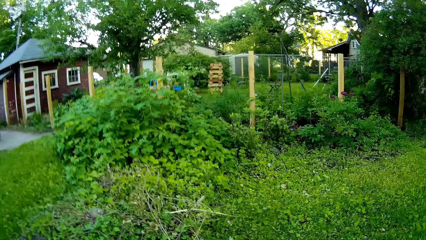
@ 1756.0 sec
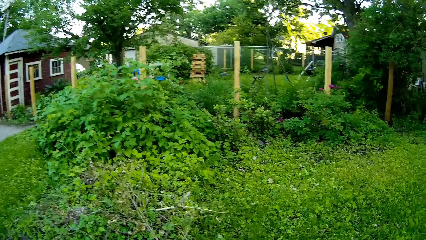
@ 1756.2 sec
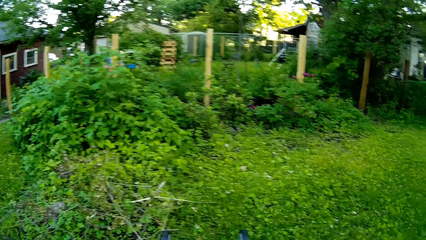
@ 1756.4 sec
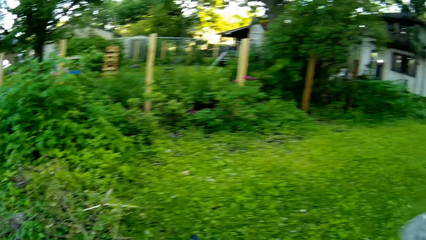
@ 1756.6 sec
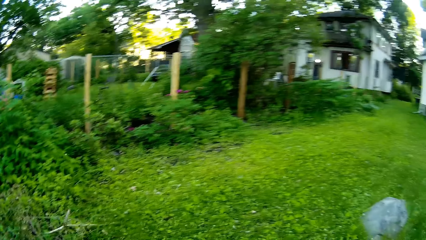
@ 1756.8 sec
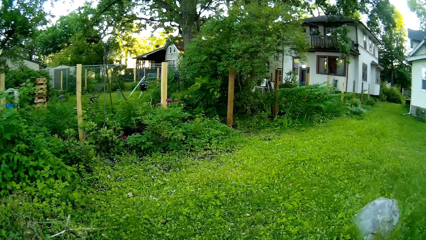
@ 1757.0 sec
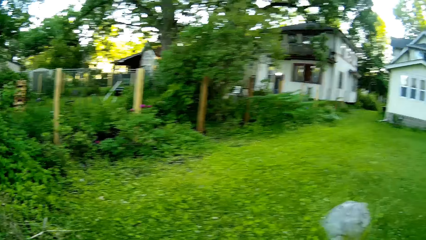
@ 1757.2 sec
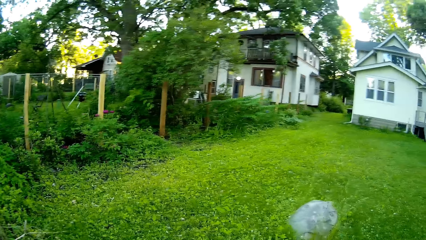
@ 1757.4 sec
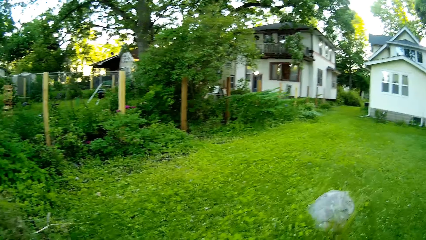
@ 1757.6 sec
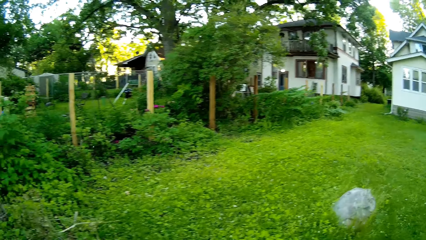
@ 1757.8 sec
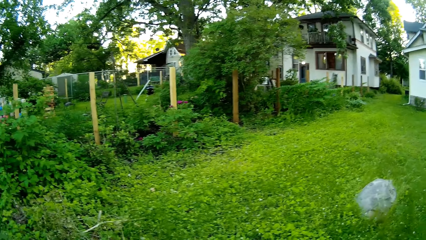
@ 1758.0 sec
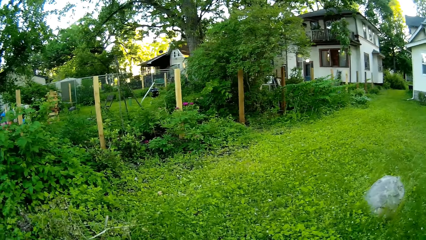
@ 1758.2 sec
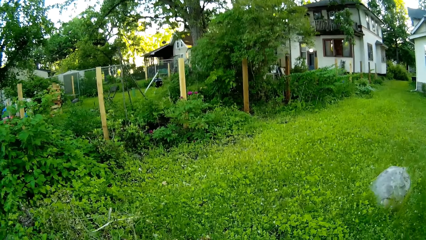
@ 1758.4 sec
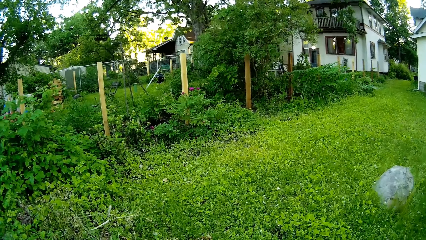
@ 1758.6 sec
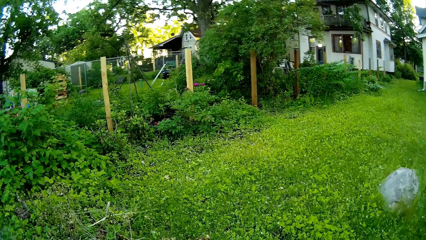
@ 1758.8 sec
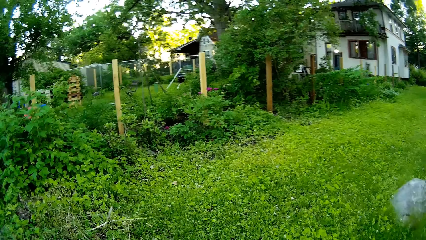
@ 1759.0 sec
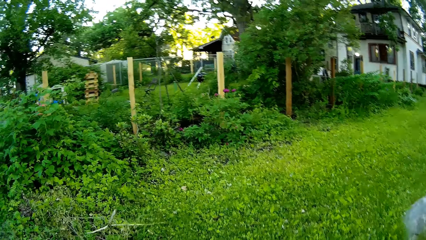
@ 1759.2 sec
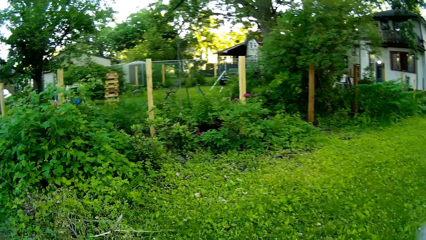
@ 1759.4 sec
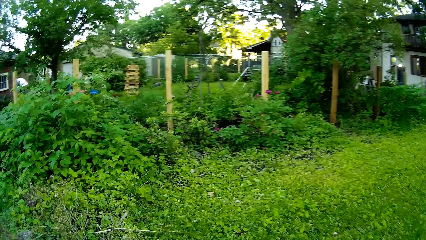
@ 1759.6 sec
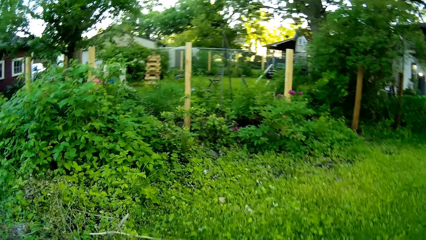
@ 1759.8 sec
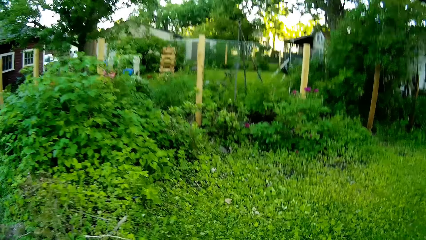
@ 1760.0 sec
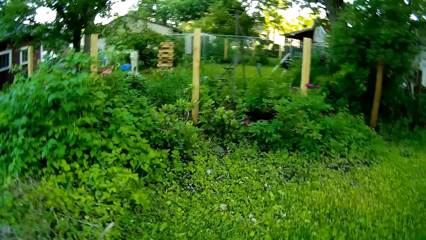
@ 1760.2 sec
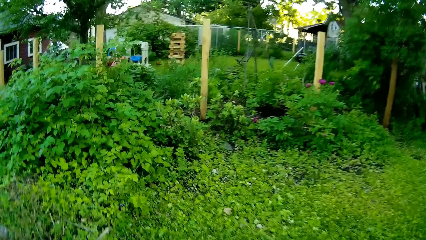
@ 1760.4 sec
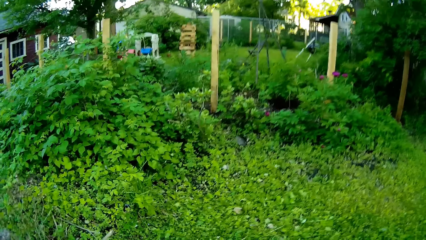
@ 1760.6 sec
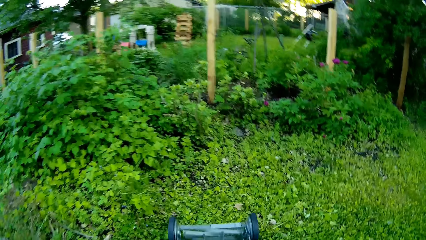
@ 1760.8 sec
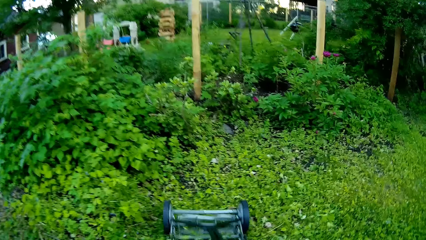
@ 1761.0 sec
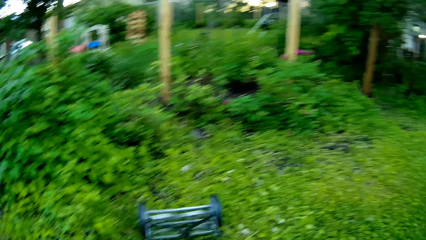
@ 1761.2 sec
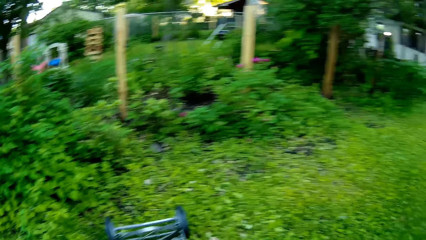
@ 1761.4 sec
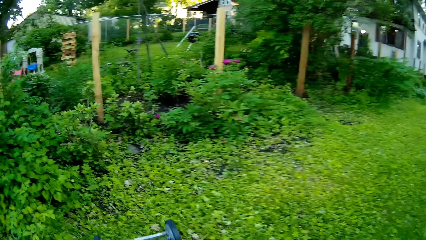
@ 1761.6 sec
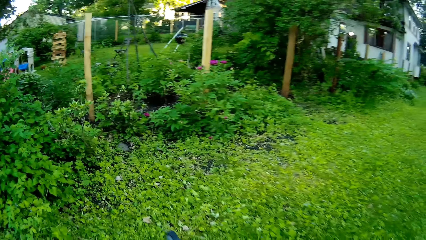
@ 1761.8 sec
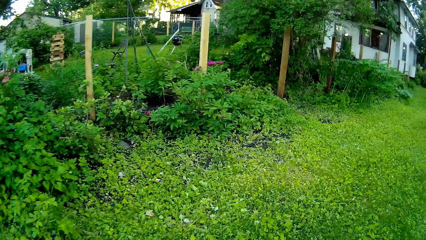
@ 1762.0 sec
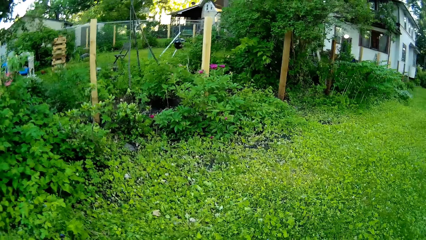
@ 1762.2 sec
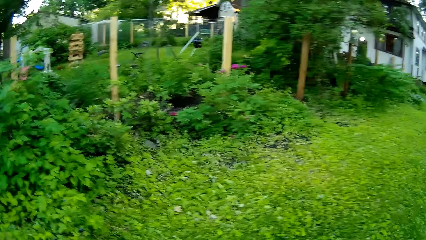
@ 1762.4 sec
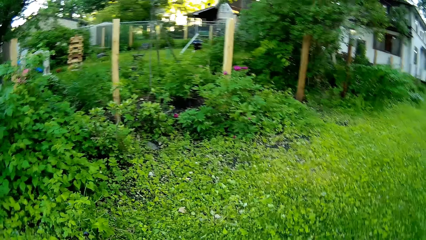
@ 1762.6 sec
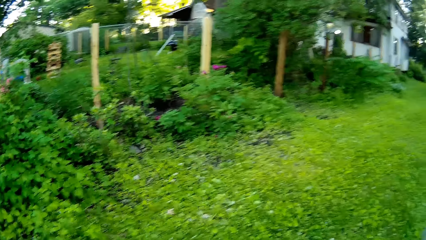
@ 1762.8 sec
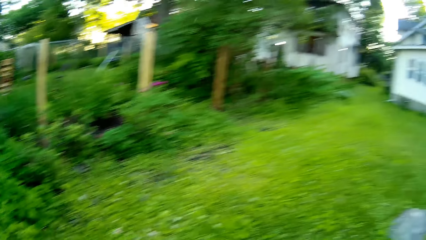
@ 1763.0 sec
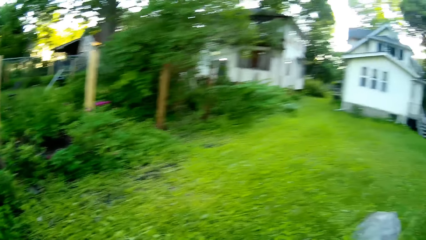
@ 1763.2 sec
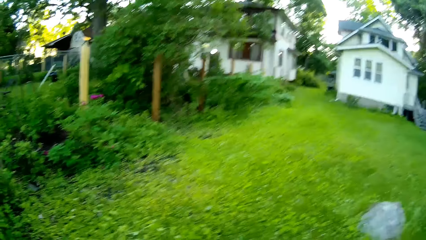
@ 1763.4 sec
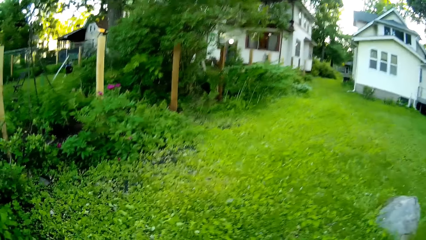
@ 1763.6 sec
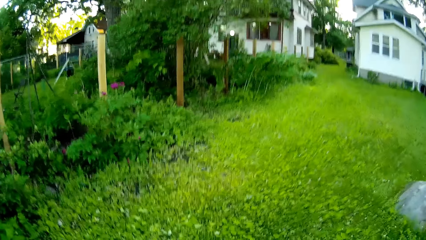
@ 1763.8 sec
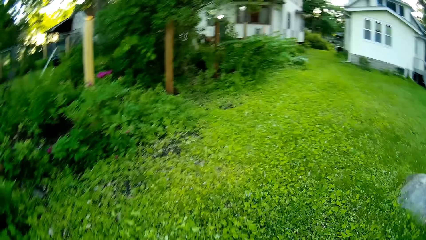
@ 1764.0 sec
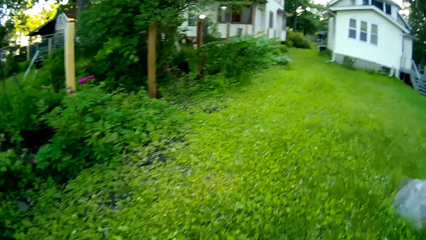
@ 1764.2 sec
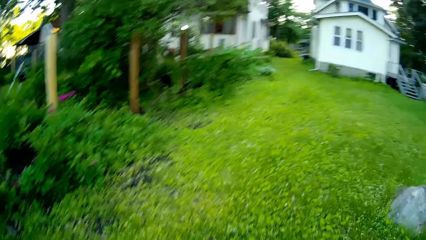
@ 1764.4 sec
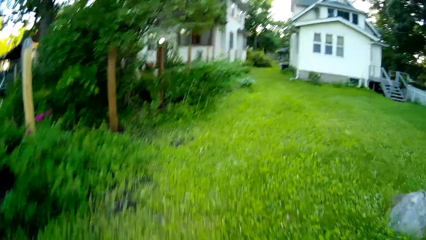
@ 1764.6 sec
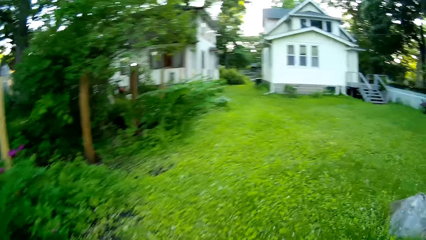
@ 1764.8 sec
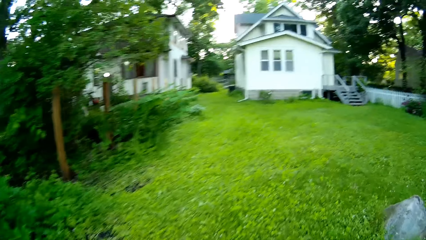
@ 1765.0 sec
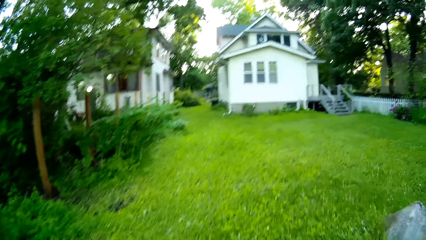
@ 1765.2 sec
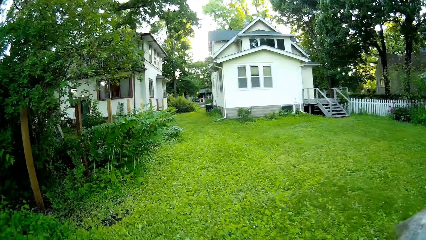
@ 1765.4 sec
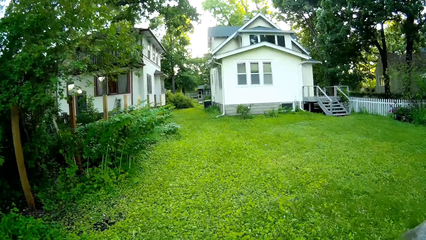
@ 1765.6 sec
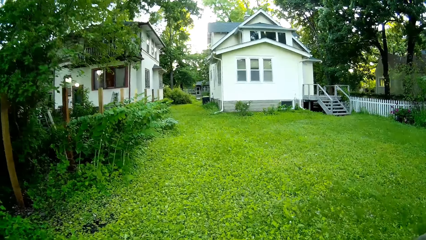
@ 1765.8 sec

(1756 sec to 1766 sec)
The camera wearer trims grass.

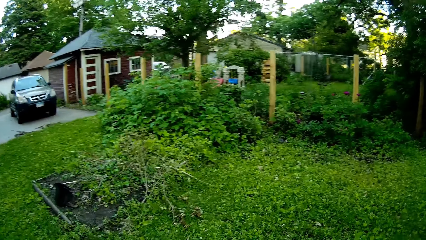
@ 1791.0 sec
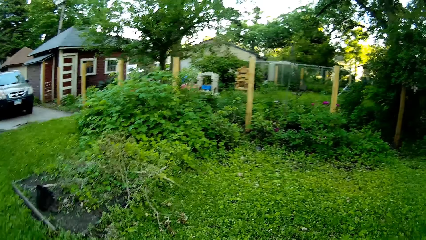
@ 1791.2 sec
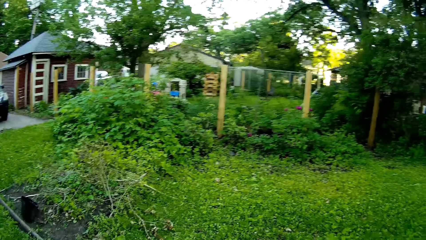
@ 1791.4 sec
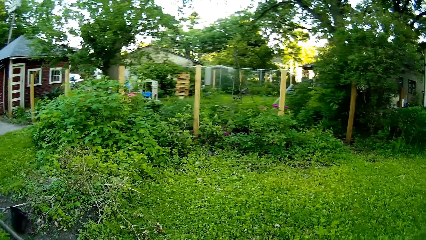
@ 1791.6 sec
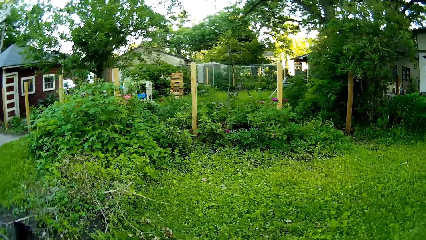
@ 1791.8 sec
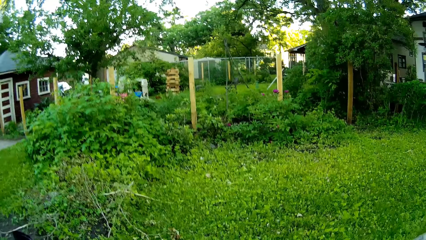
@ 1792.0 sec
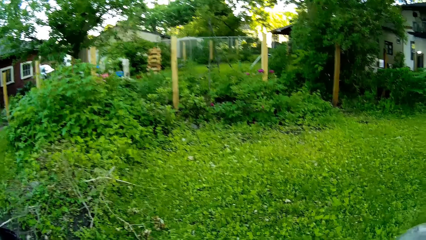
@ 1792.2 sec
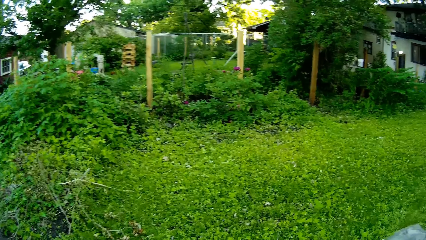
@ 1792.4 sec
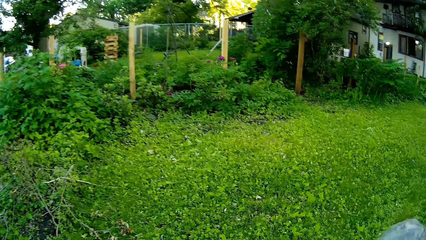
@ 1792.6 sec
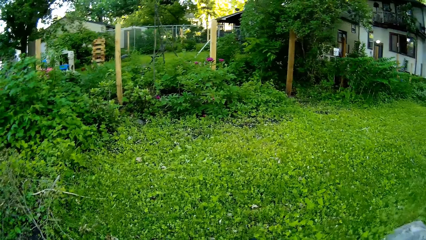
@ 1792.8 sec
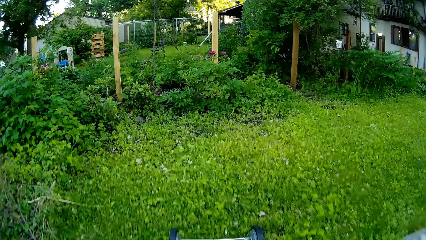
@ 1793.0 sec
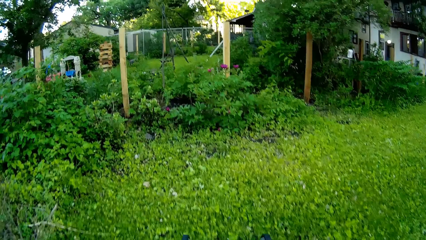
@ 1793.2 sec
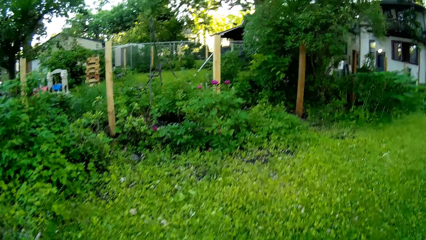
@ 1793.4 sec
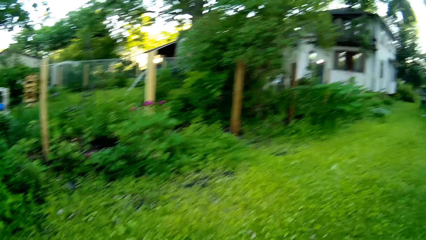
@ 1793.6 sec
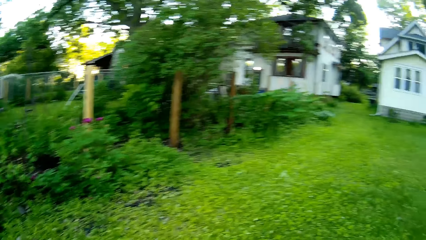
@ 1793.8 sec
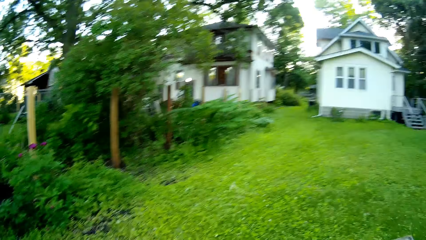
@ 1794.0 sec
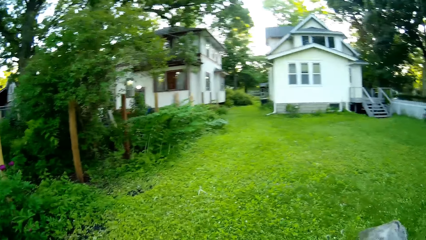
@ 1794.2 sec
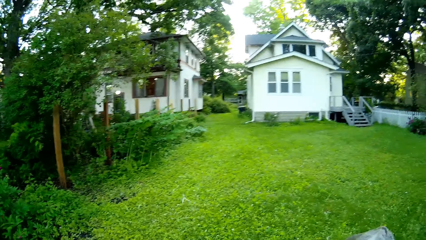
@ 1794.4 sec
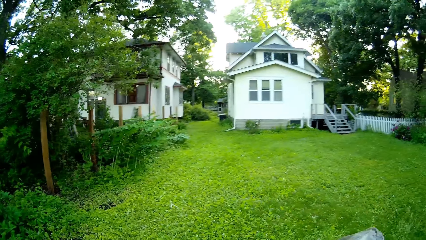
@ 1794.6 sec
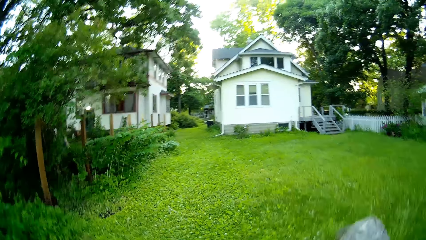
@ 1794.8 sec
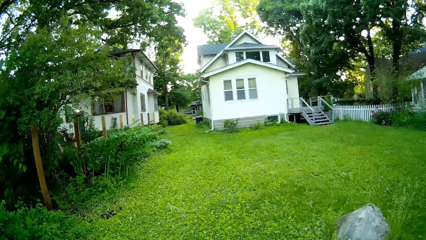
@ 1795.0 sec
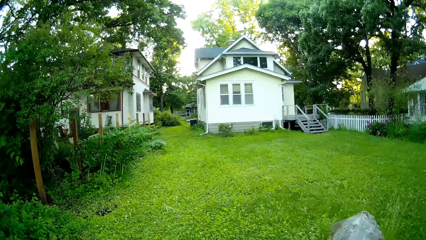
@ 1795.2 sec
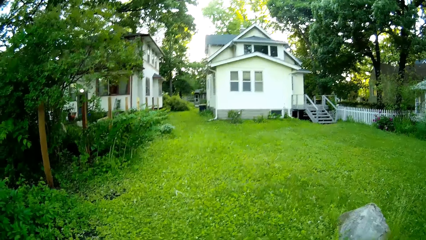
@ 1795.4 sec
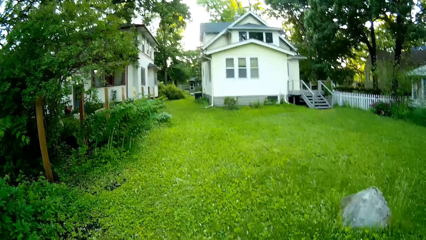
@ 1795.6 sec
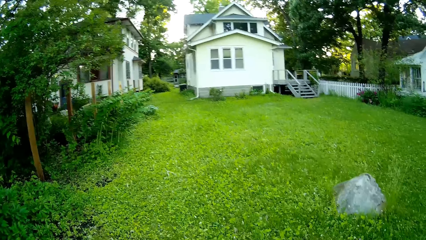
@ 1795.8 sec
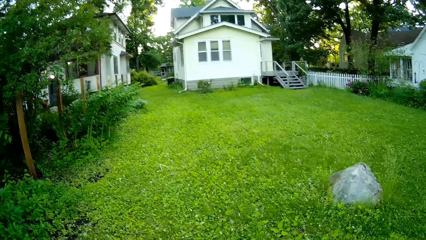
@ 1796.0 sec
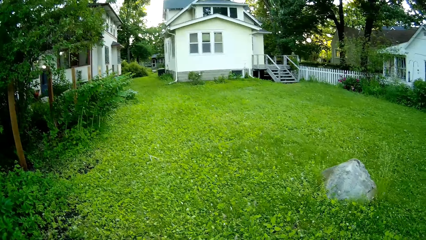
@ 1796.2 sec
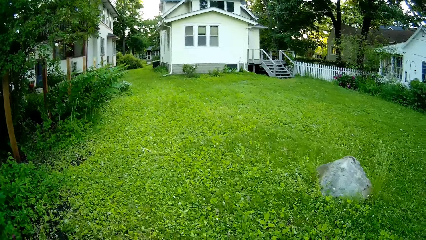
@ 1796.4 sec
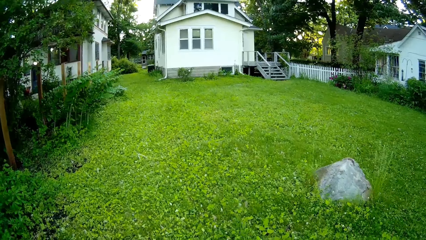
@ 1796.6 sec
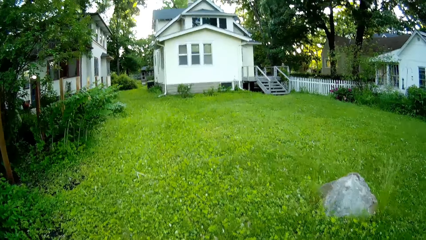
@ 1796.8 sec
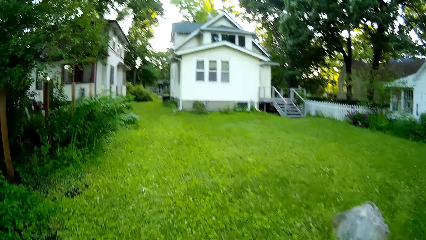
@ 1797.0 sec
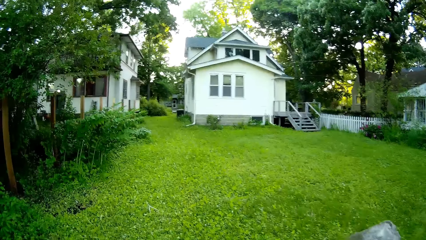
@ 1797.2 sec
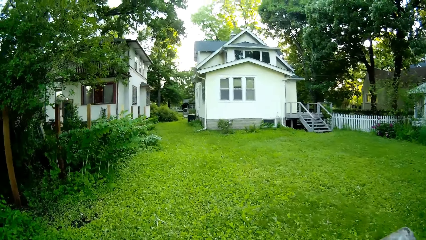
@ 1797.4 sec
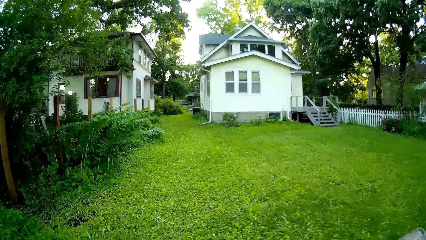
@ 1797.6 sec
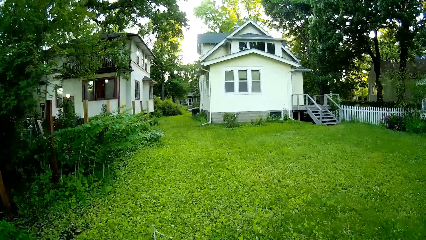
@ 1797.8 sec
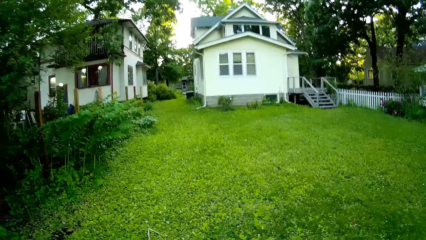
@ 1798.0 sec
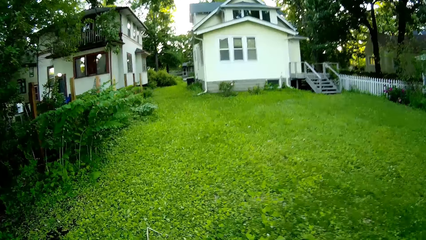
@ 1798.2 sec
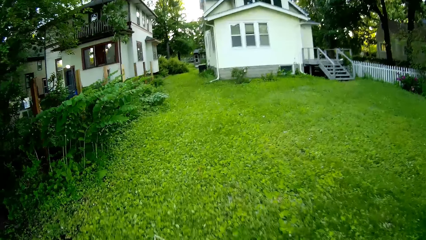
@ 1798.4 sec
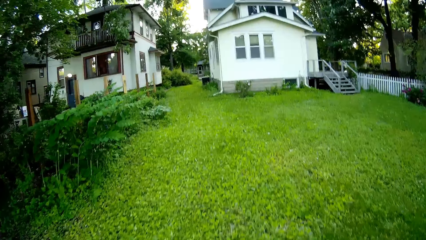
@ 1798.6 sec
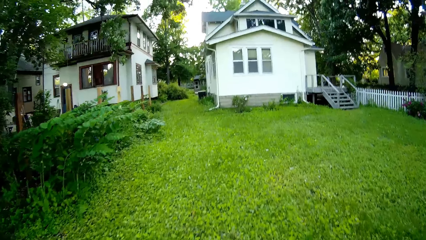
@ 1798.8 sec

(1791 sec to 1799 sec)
The camera wearer cuts grass.
